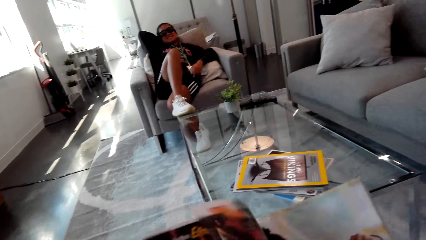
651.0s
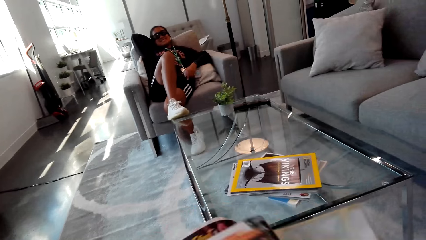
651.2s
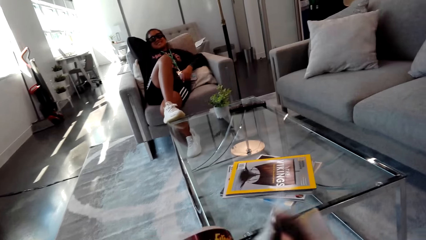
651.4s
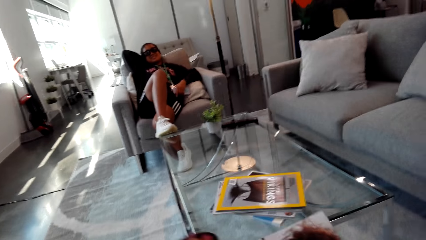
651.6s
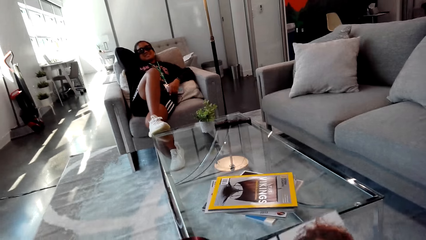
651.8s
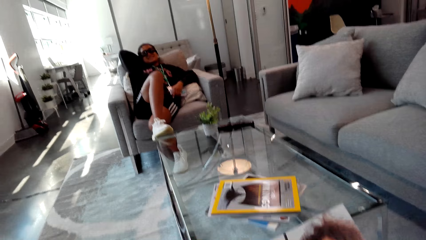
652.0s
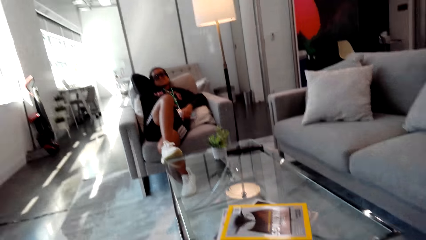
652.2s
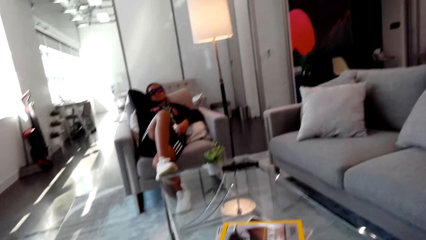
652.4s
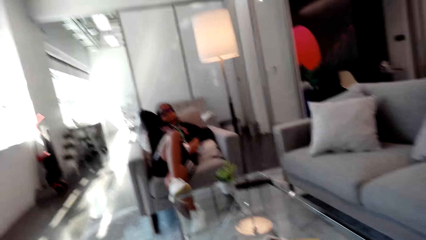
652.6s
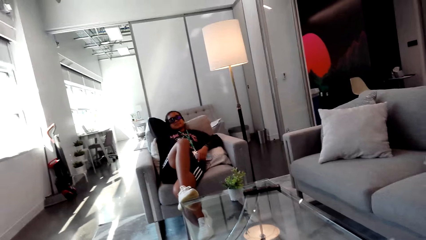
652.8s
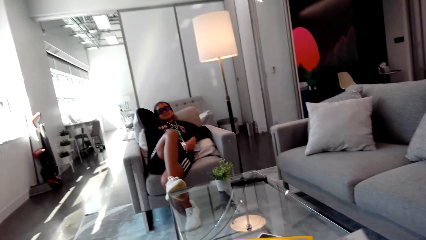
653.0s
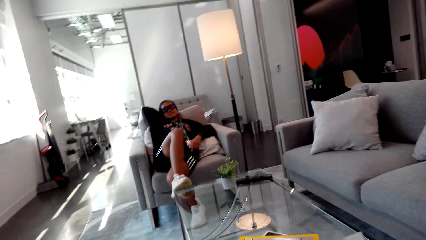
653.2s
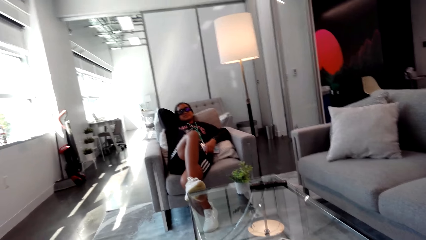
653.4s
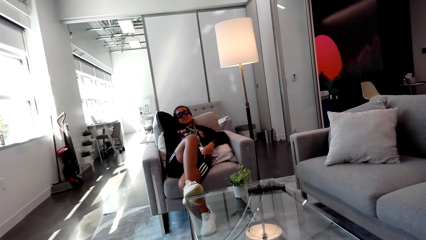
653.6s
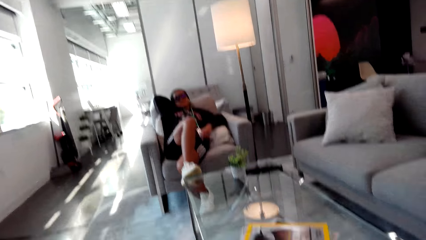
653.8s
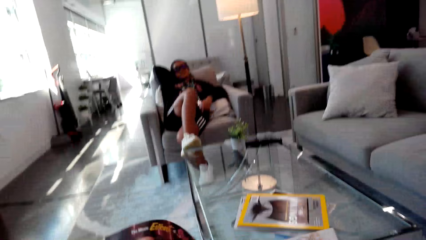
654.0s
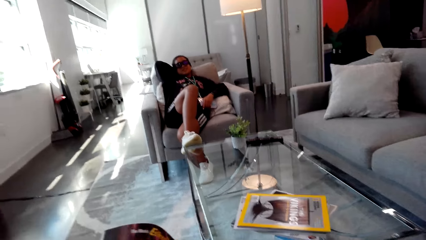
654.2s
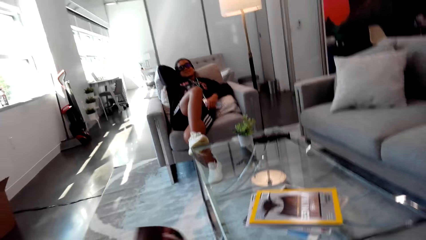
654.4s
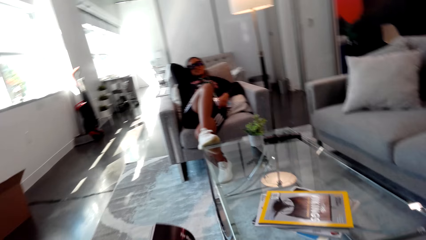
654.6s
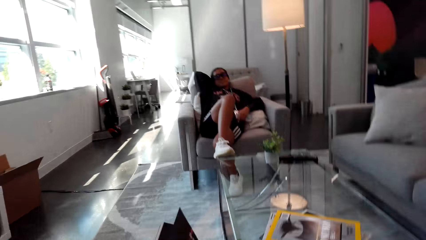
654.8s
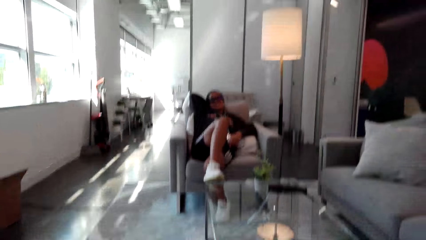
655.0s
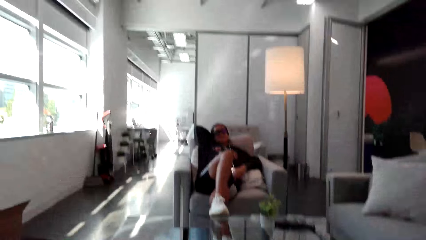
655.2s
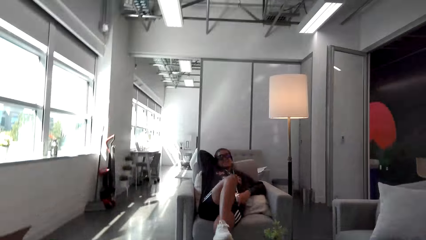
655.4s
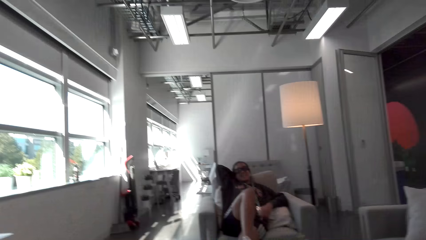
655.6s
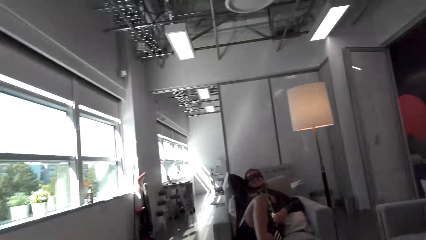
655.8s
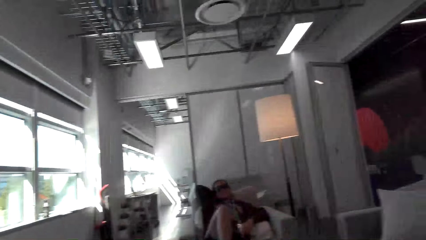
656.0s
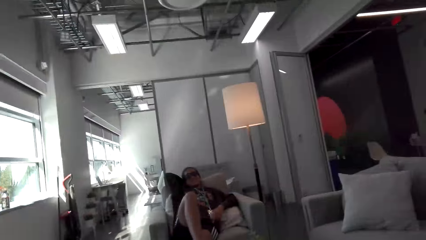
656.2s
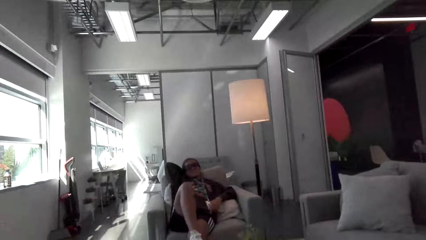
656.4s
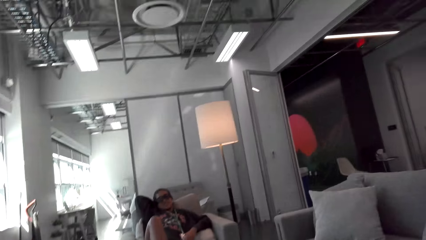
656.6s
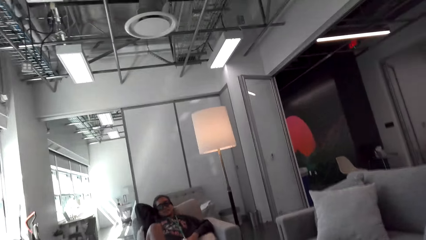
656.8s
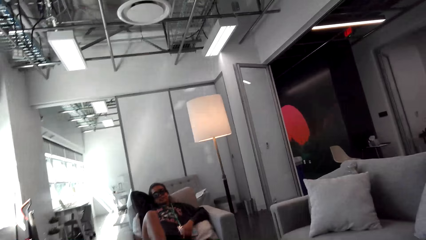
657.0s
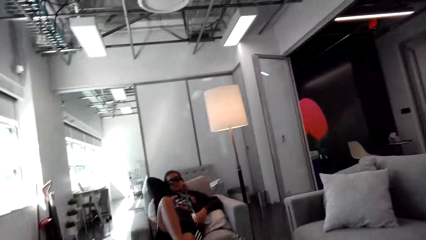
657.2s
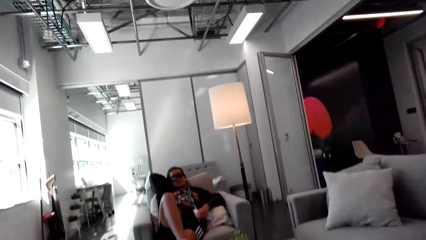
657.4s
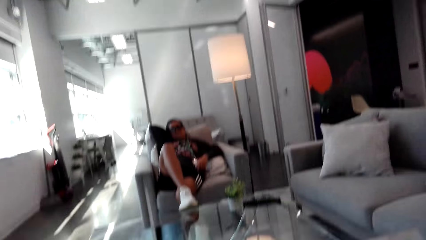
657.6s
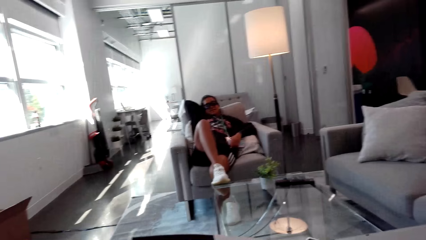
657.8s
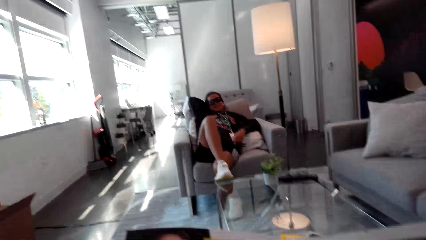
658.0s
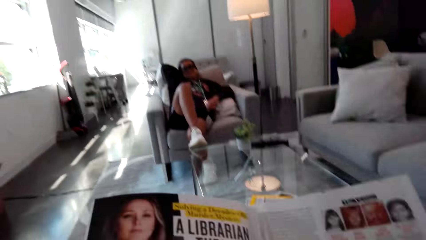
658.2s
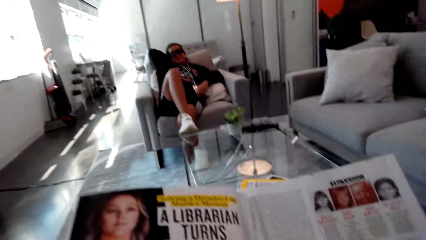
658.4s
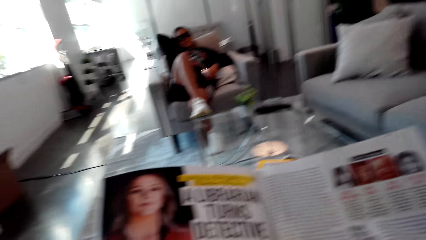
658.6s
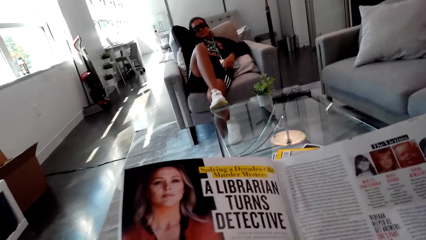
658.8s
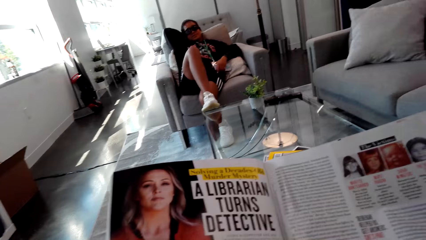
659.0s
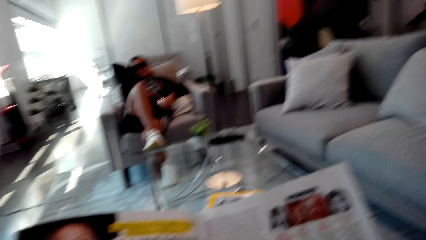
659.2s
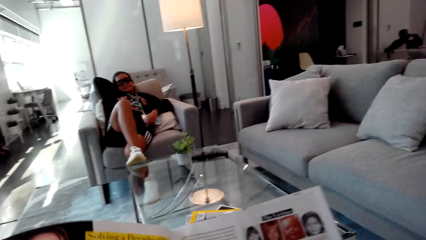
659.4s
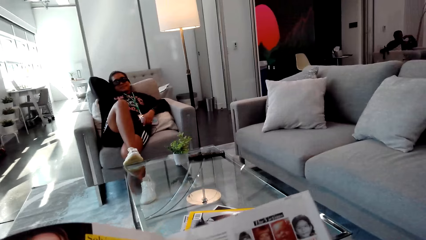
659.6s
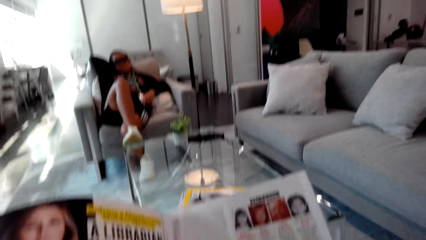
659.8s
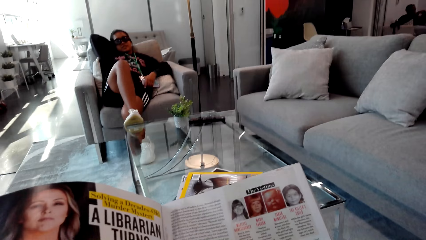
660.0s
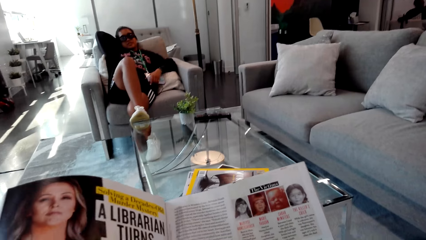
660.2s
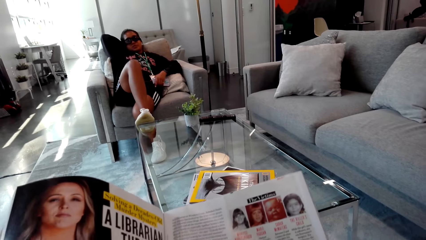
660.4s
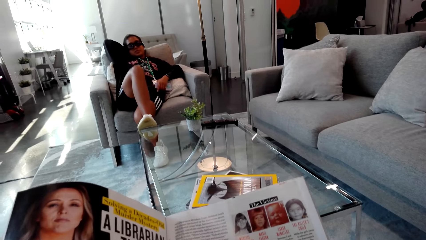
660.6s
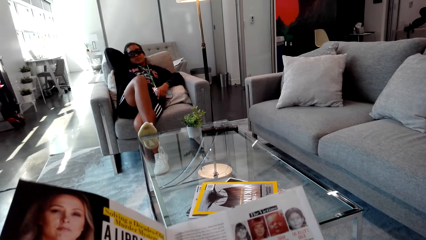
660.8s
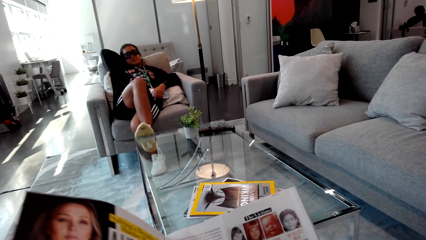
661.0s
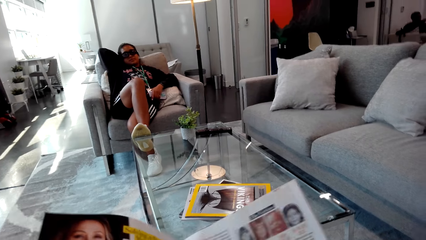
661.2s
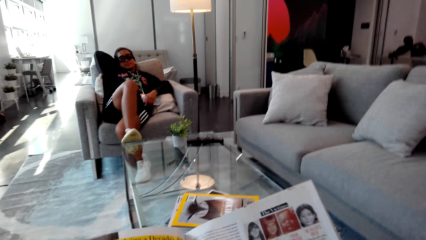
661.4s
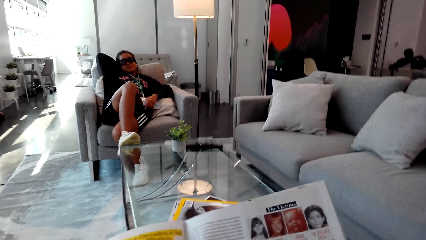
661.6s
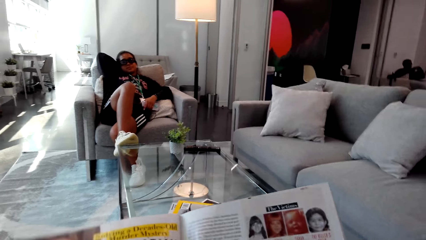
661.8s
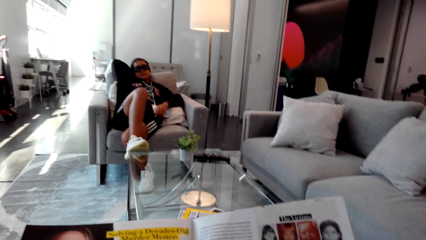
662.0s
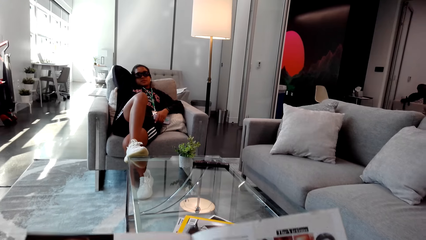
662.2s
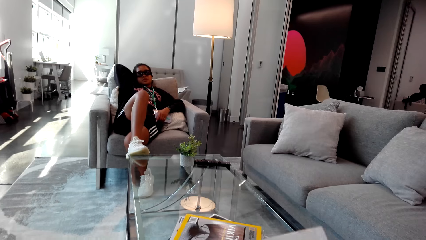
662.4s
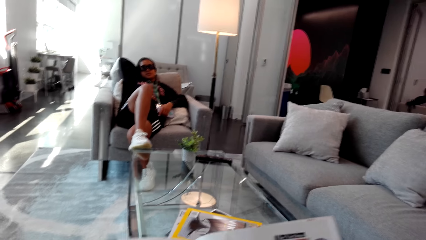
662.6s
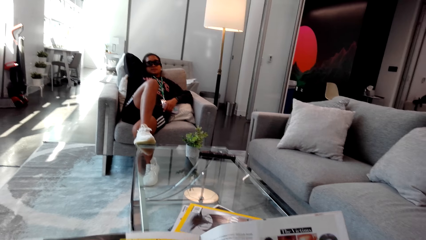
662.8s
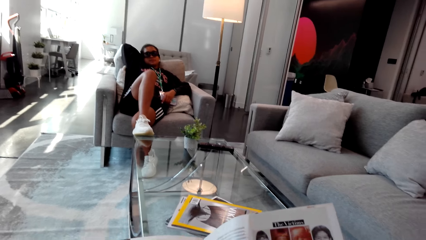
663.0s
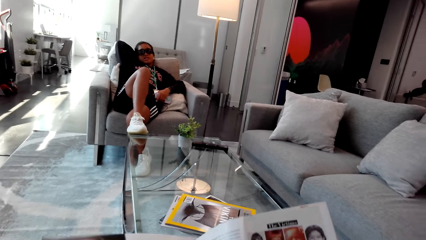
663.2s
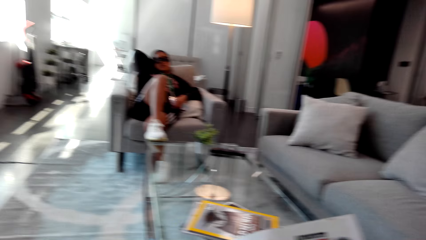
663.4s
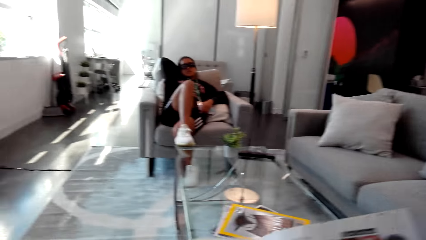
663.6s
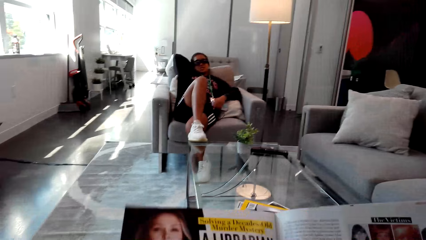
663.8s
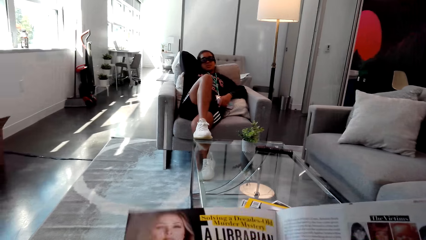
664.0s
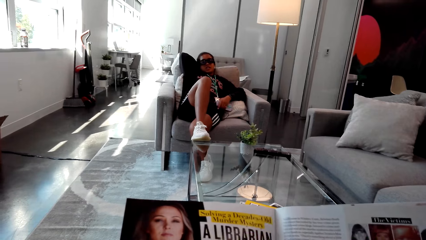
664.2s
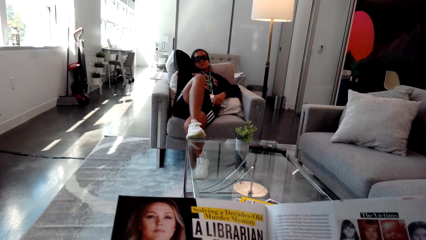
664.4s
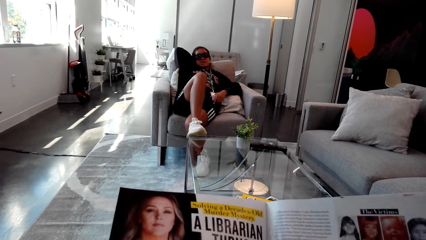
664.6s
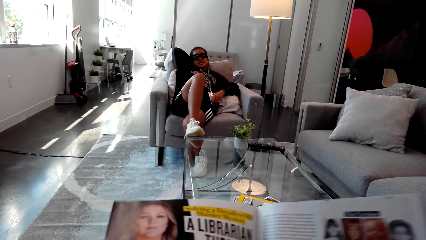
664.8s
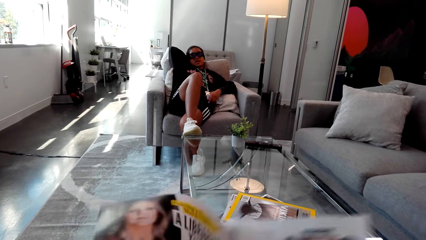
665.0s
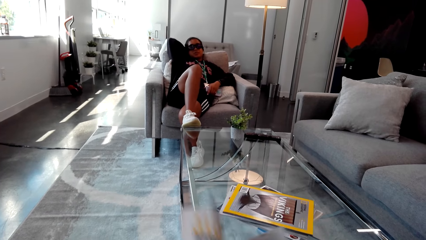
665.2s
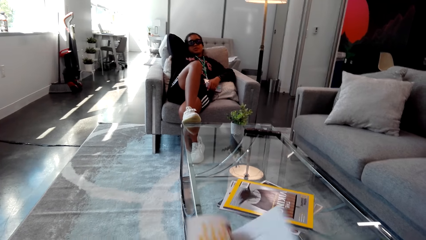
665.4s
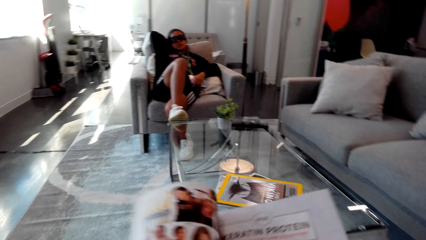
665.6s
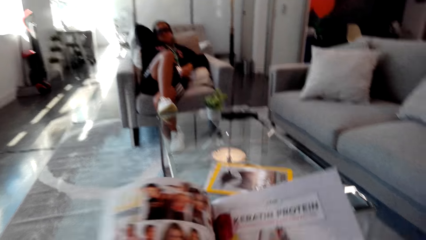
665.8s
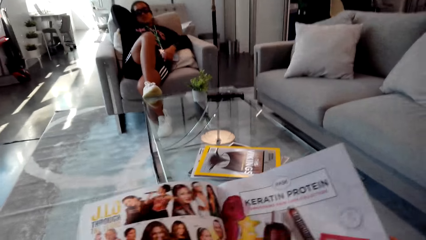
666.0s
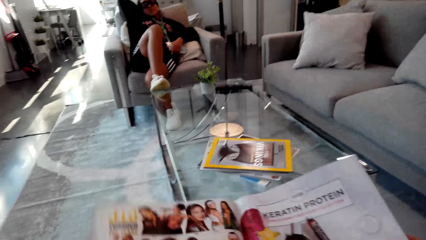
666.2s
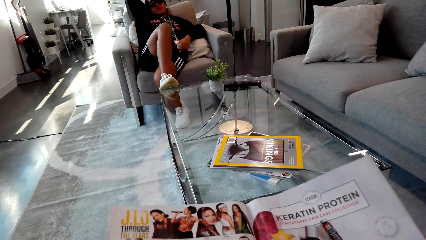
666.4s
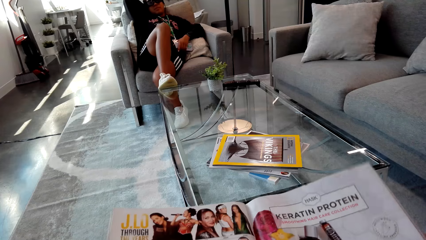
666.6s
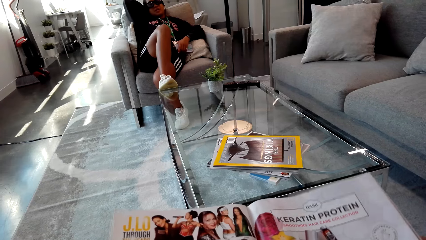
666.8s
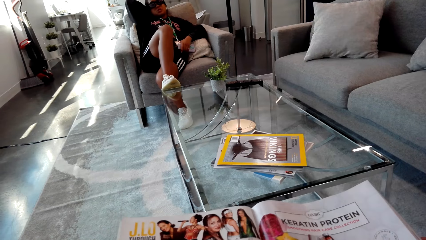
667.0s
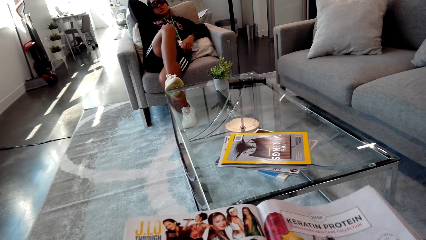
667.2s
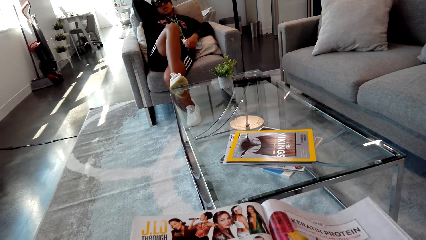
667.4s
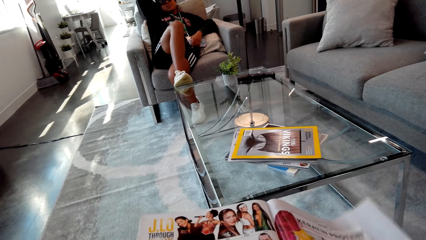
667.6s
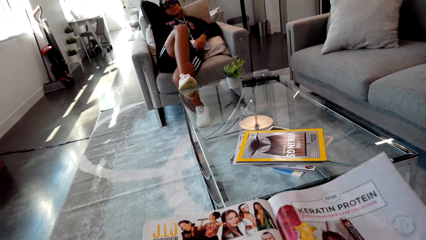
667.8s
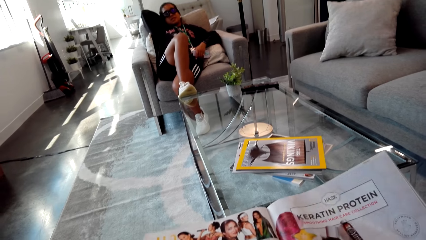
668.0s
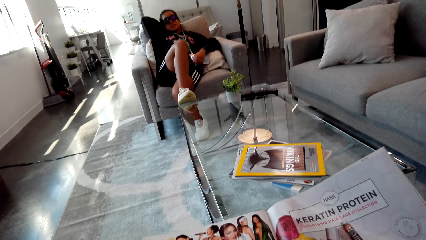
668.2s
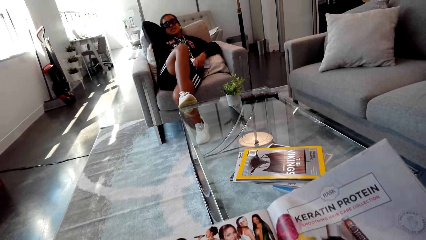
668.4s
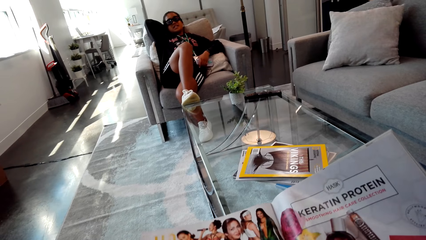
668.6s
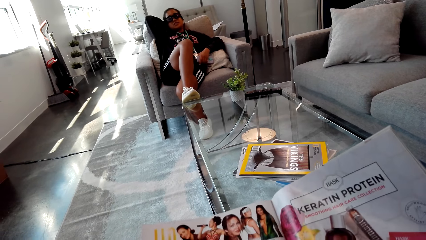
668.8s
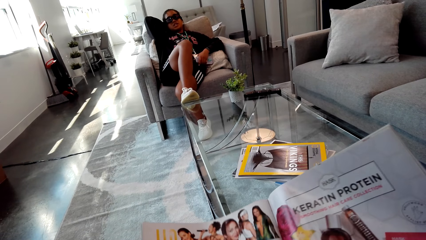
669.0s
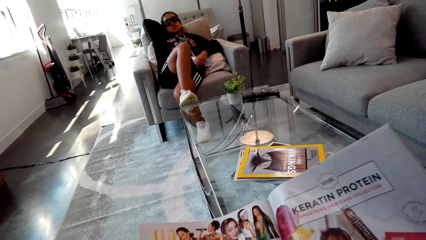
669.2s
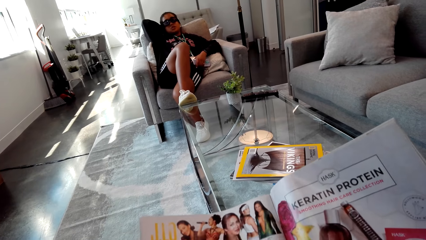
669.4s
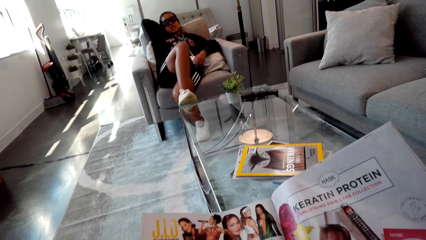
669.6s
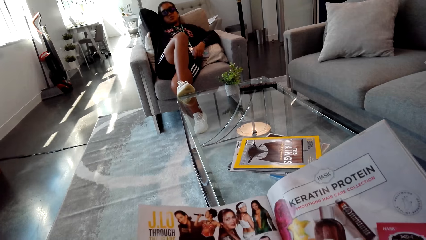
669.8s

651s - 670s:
The camera wearer flips the pages on a magazine or book. They look around. They read the book. They turn a book page. They read the book.
